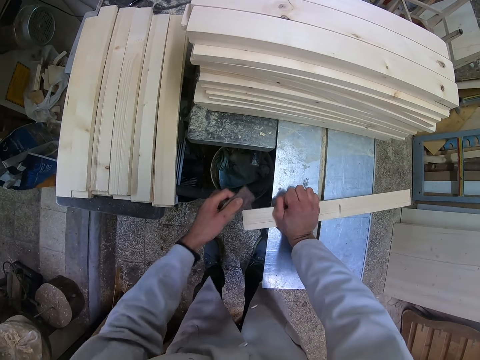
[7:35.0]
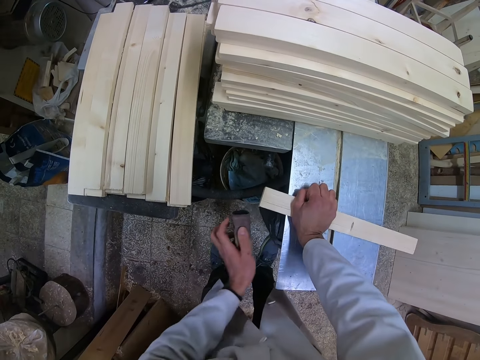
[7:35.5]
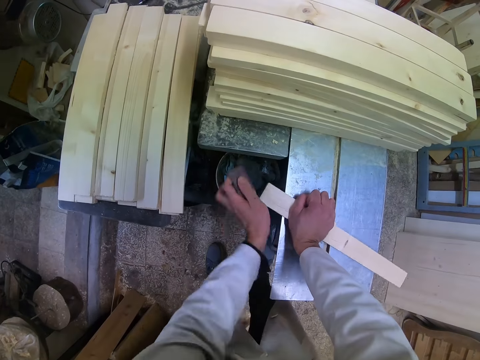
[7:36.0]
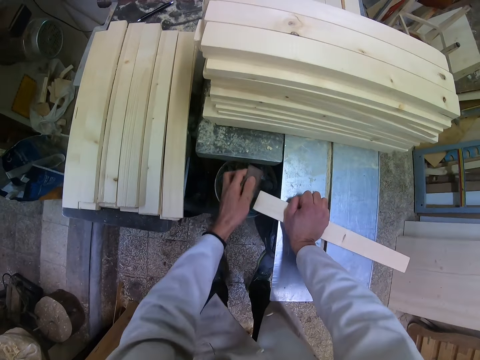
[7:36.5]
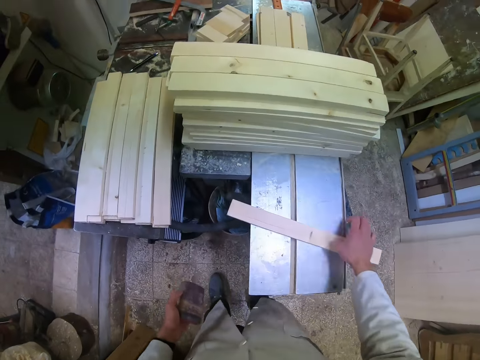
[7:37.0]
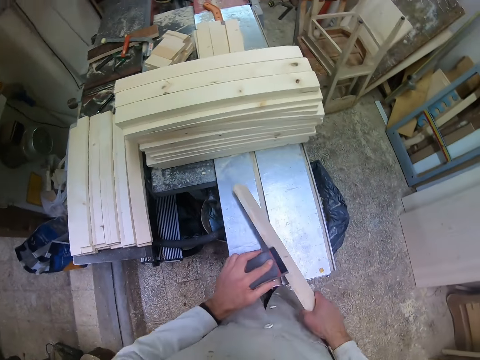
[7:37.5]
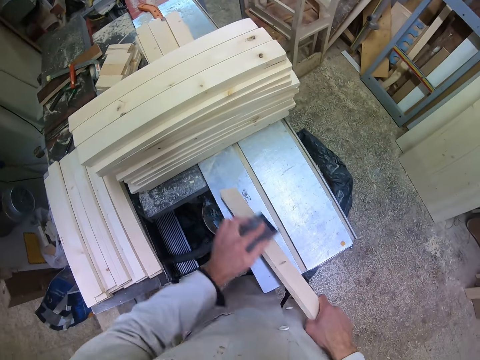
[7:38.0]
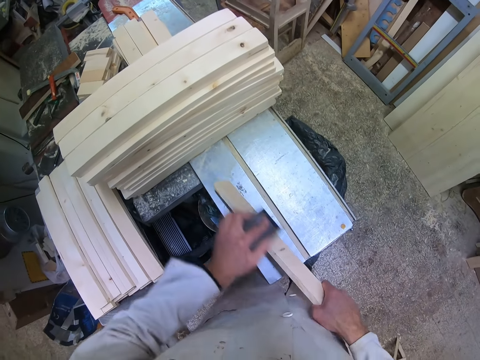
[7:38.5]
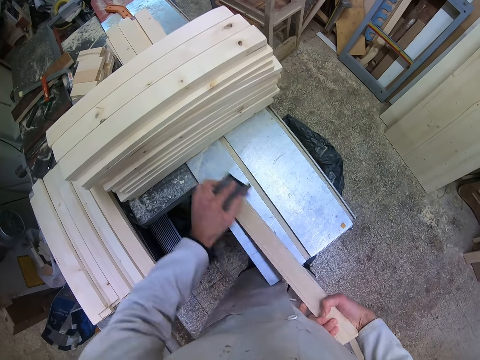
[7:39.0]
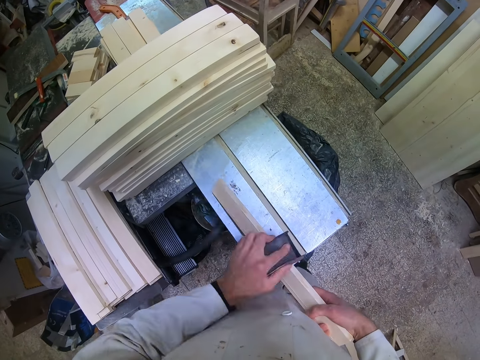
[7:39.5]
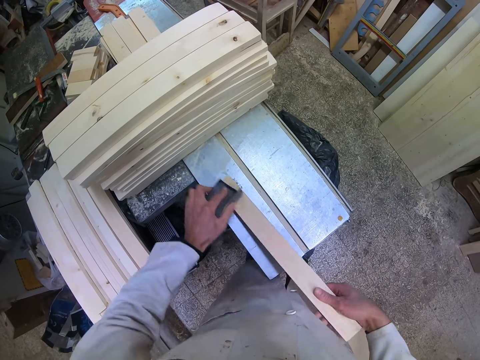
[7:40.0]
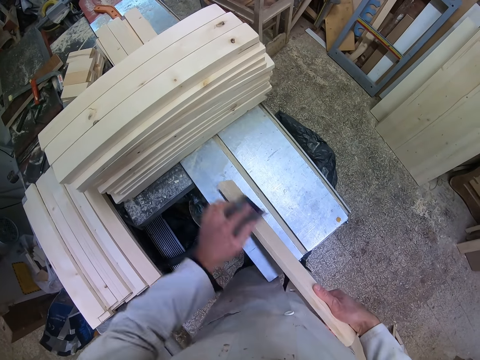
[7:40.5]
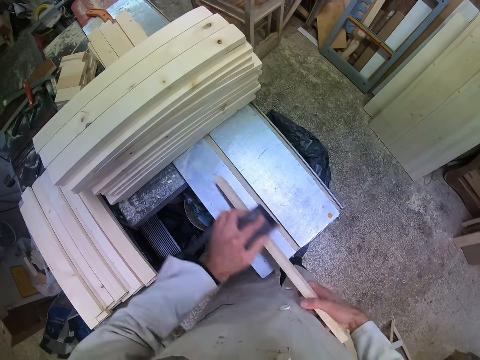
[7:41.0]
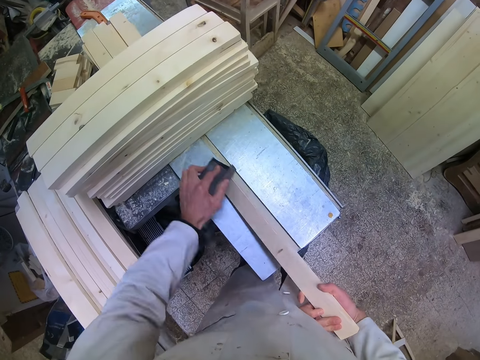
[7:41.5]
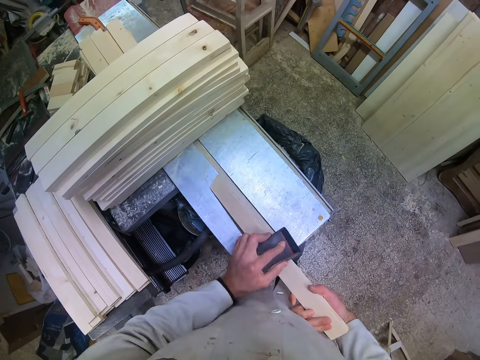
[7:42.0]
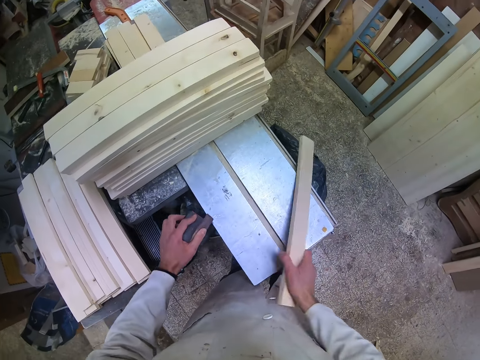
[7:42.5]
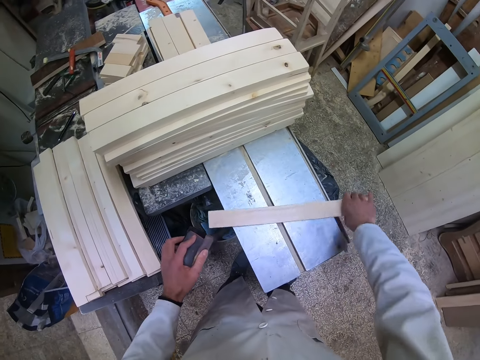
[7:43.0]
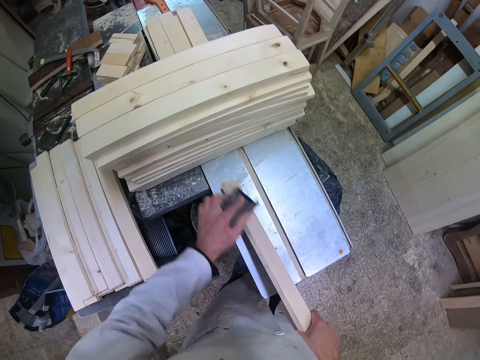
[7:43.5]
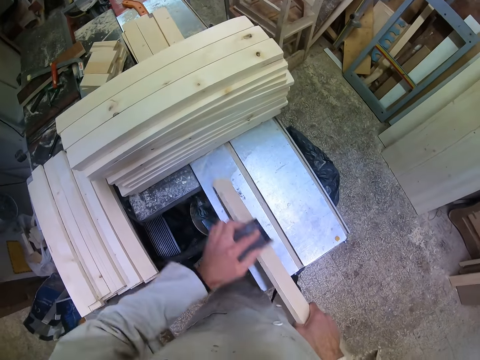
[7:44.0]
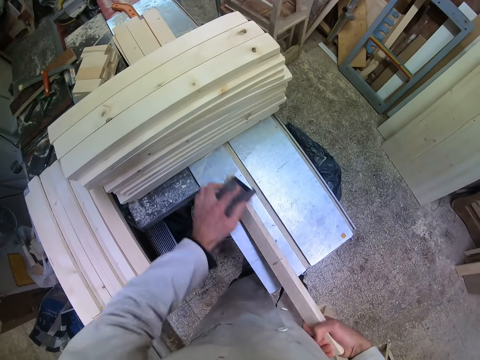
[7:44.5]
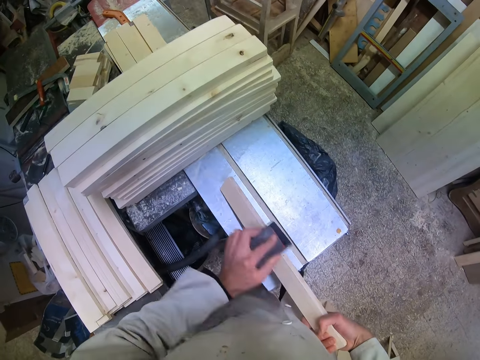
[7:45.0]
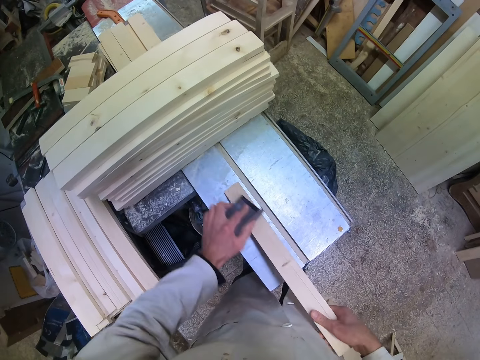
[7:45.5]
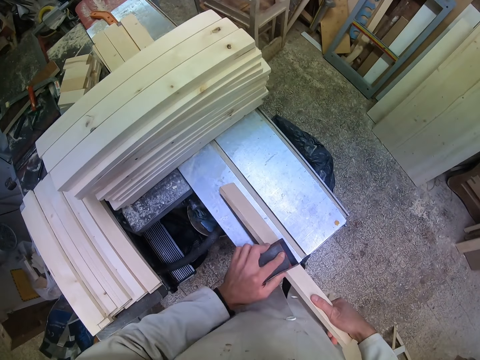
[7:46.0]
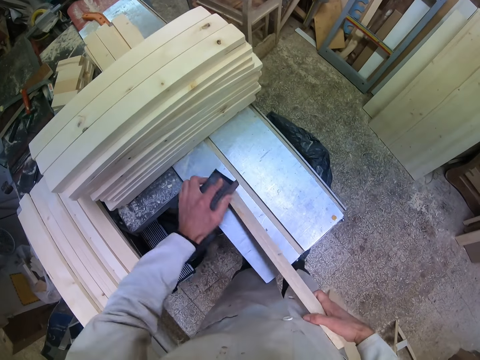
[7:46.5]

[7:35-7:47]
The camera wearer grabs the timber from the surface and wipes the height of the timber. They place the timber on the surface. They flip the piece of wood. They grab the timber from the surface. They smoothen the height of the piece of wood with the sand paper.

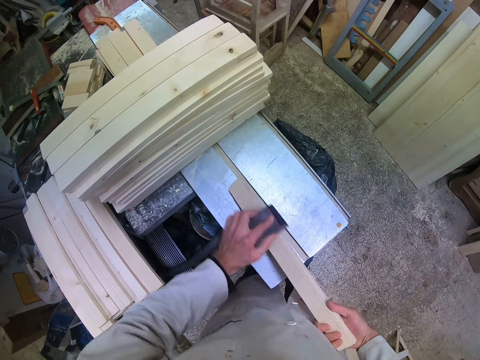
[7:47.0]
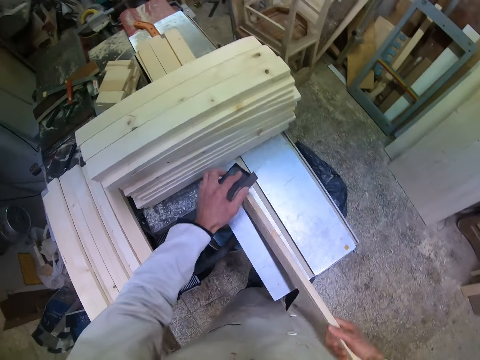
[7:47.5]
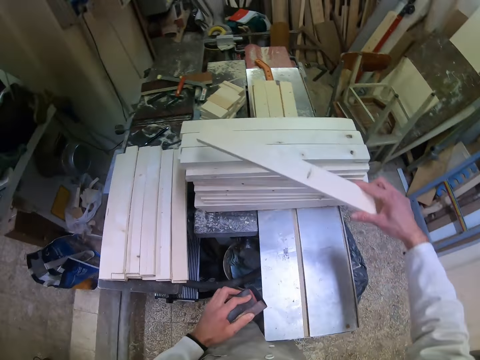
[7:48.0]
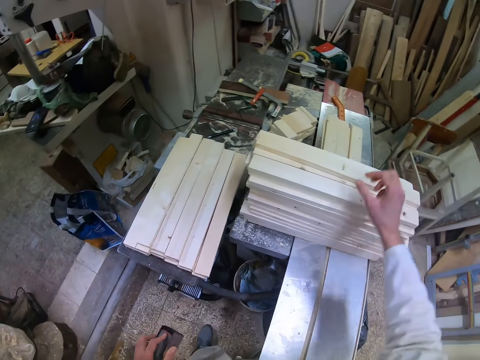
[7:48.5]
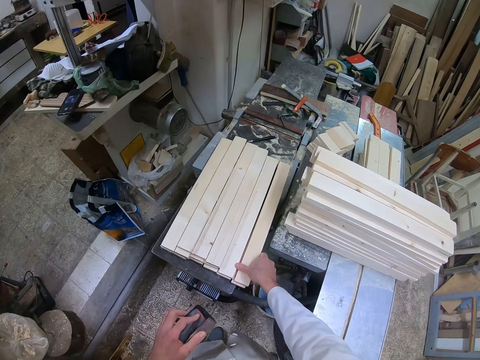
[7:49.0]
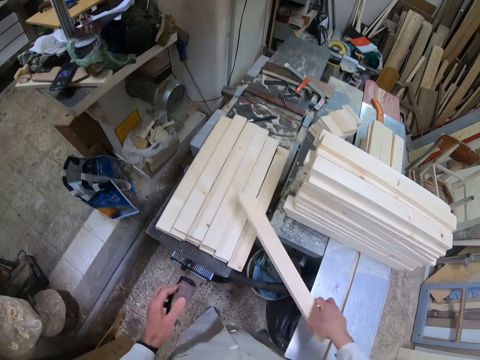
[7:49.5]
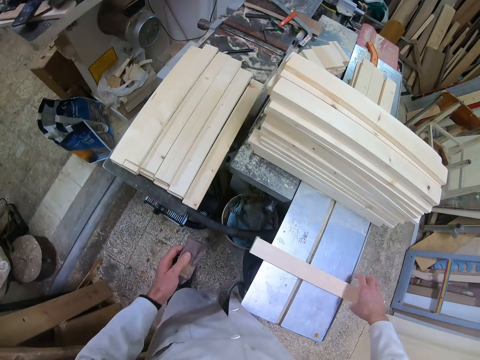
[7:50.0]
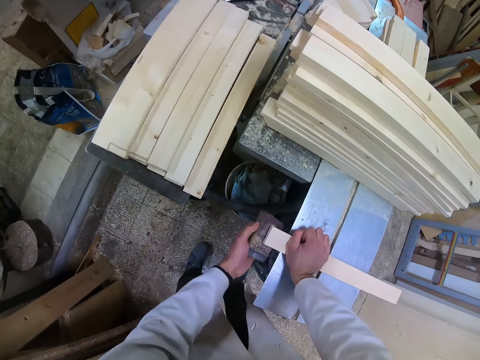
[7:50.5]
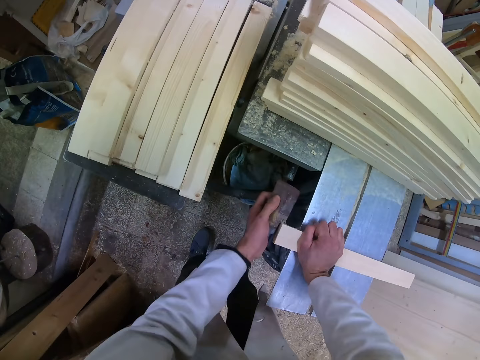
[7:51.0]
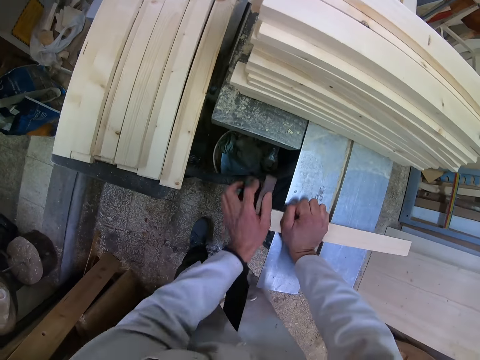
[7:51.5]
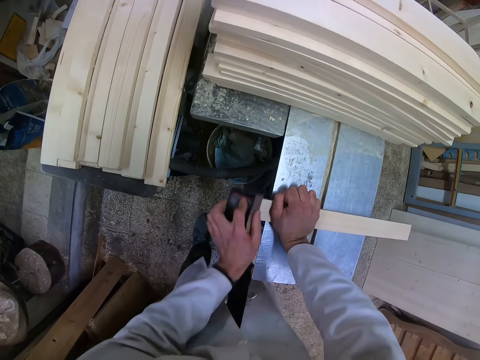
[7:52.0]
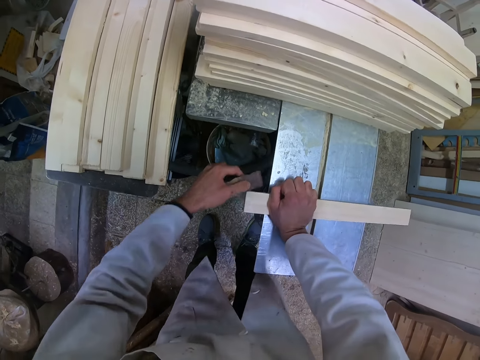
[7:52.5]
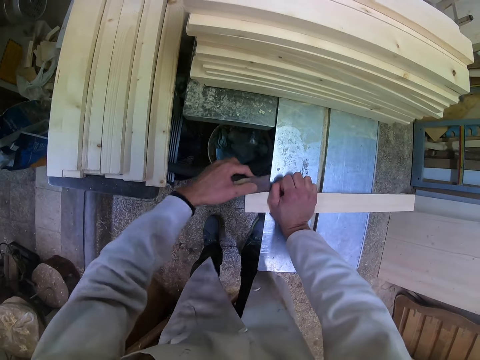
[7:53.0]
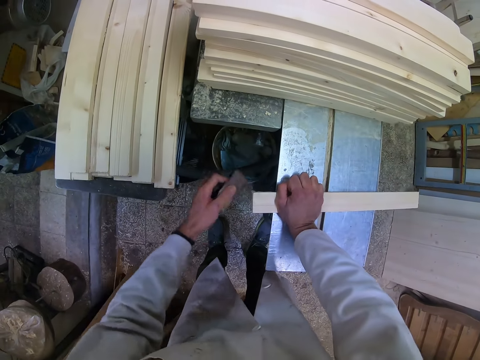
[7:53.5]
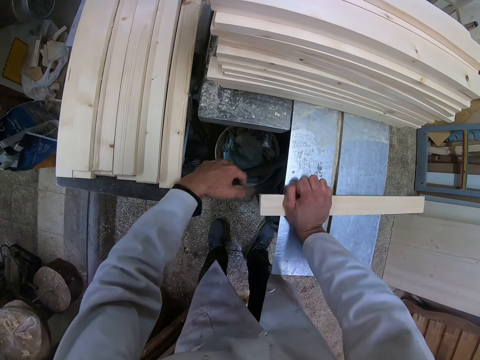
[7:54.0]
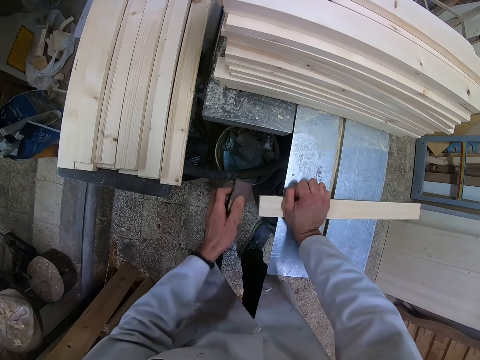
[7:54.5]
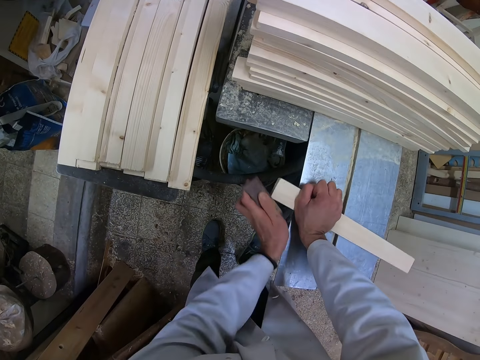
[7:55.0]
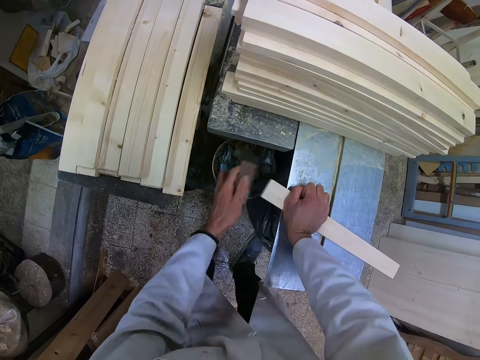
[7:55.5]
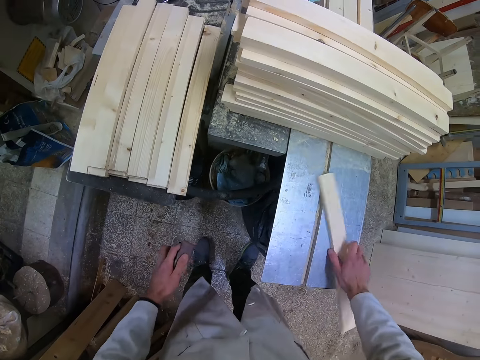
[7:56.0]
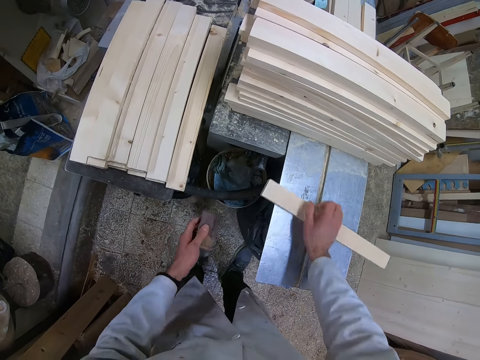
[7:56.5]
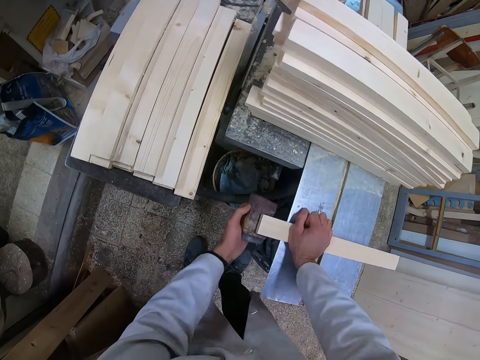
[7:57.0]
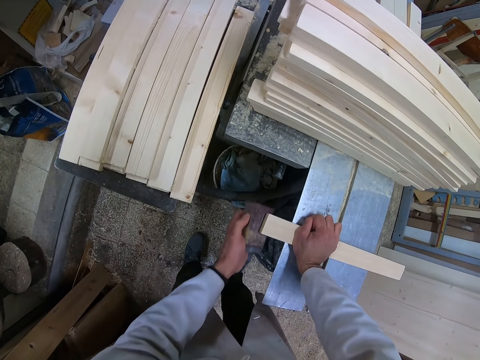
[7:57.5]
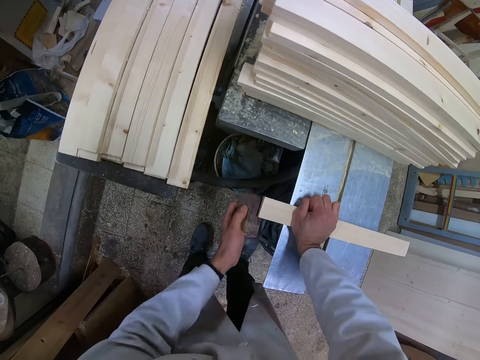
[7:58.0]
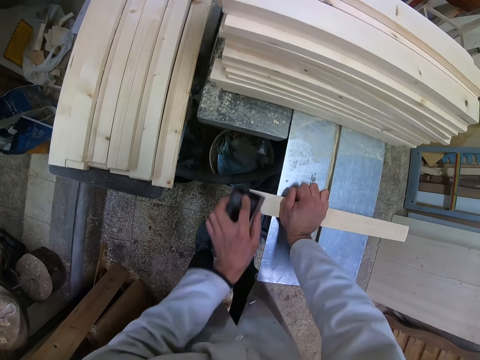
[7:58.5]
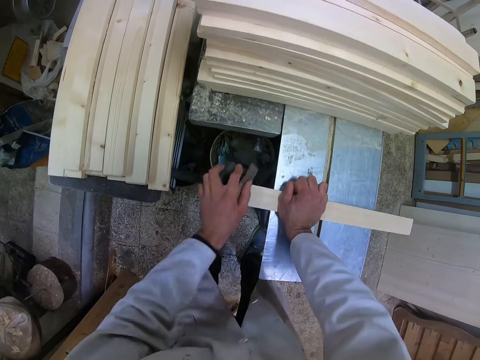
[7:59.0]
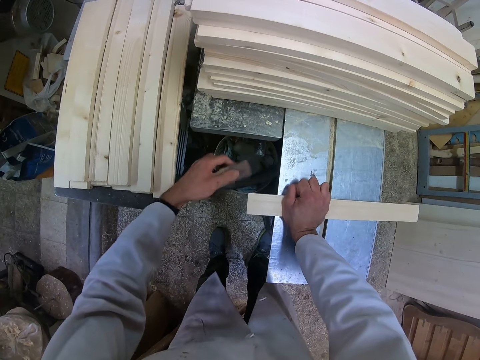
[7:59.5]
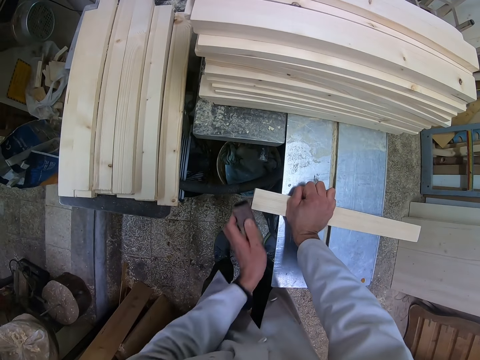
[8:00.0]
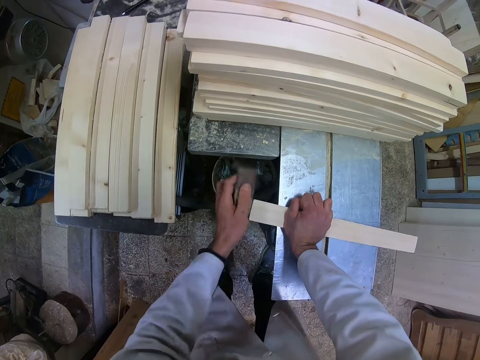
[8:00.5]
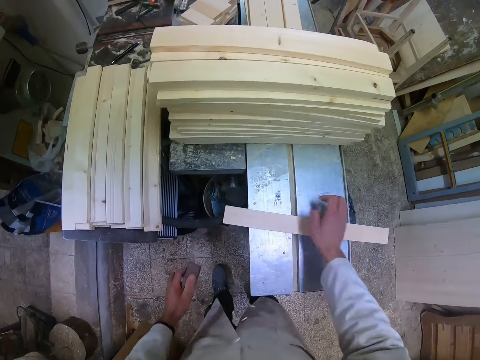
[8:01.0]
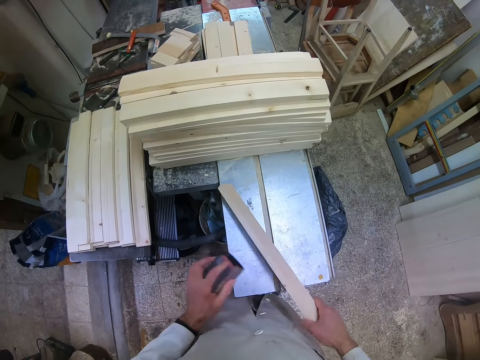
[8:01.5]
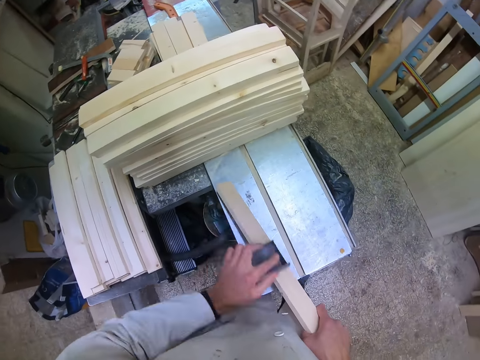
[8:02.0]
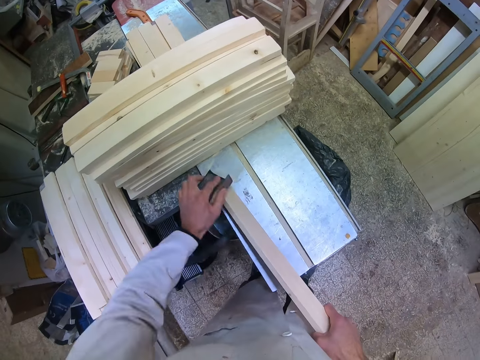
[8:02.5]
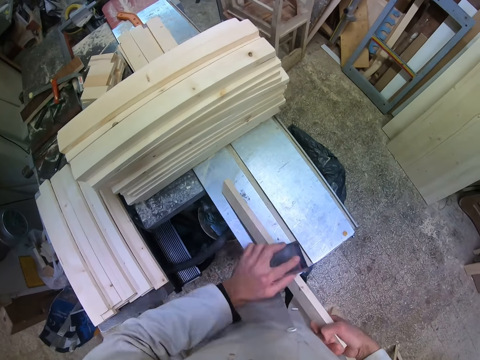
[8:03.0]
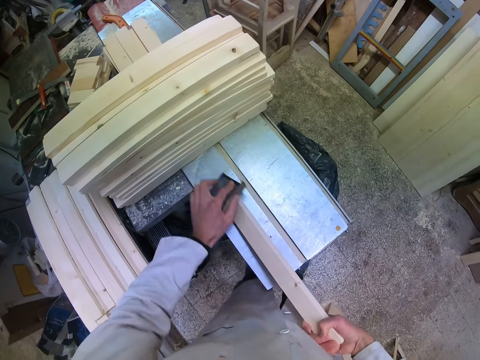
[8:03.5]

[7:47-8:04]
The camera wearer drops the piece of wood on the other pieces of wood on the cutting machine. He picks up another piece of wood or timber from the left with his right hand. He drops the sandpaper on the cutting machine. He places the timber on the surface and presses the timber on the surface. He smoothens the piece of wood on the edge with the sandpaper. He flips the piece of wood. He smoothens the other end of the piece of wood with the sandpaper. He grabs the timber from the surface and scrubs the height of the timber.
